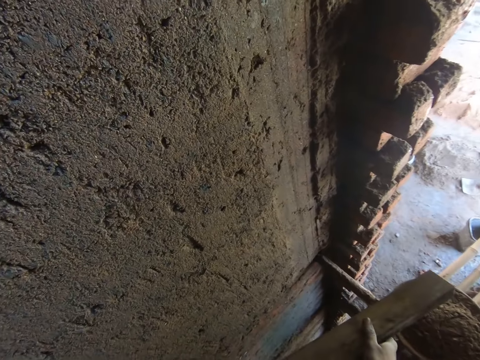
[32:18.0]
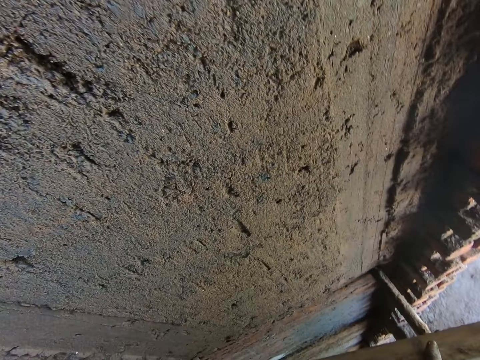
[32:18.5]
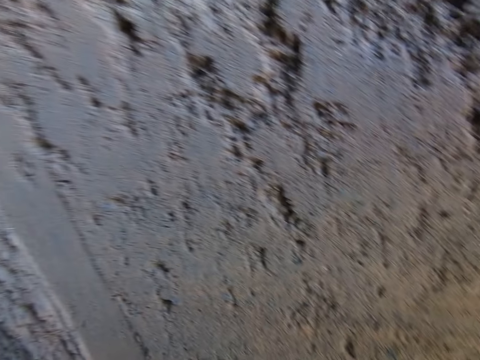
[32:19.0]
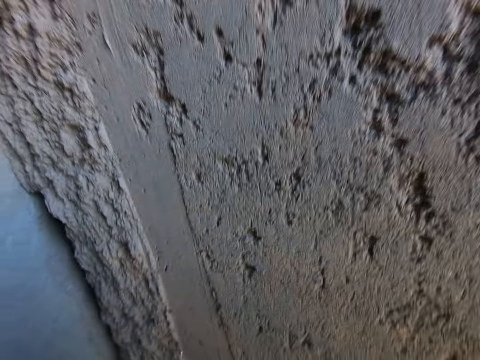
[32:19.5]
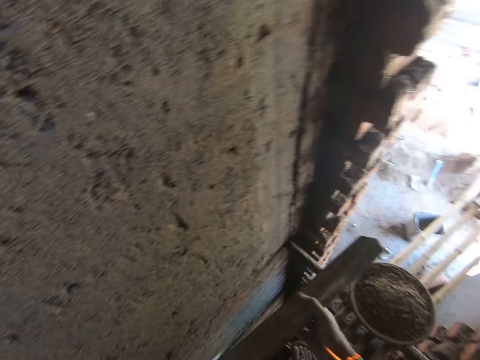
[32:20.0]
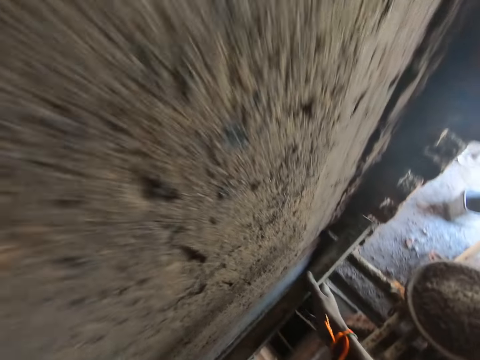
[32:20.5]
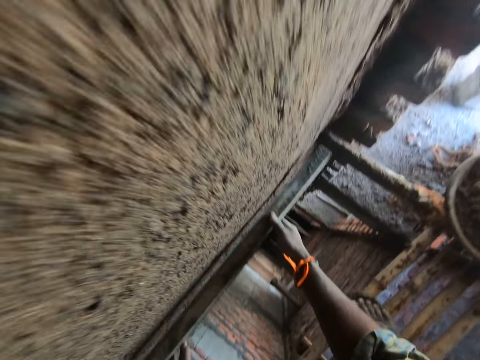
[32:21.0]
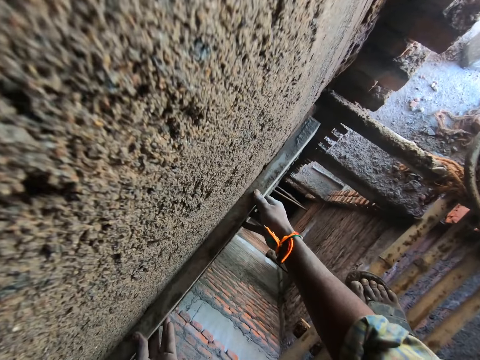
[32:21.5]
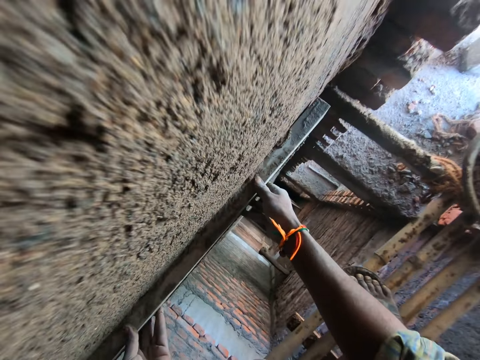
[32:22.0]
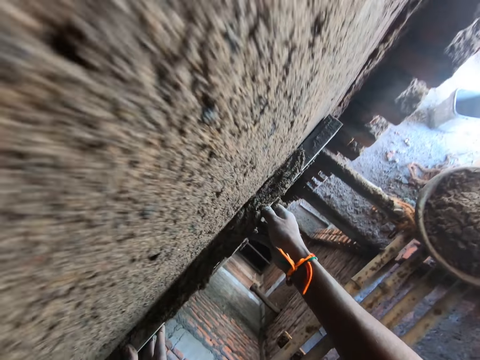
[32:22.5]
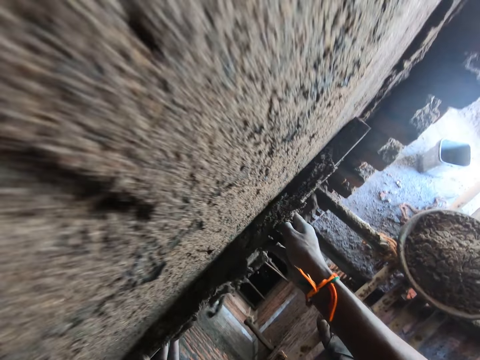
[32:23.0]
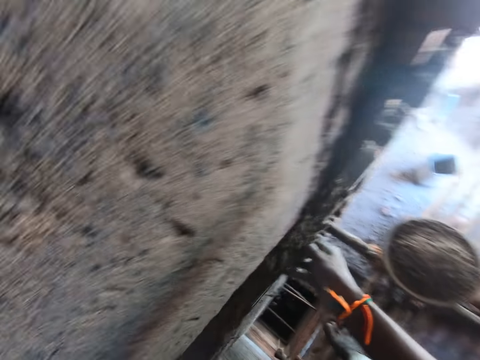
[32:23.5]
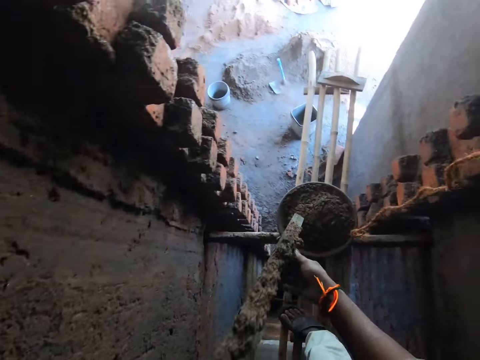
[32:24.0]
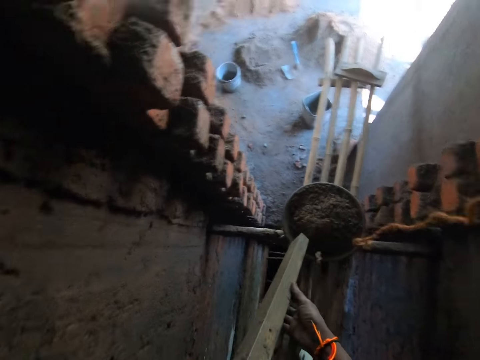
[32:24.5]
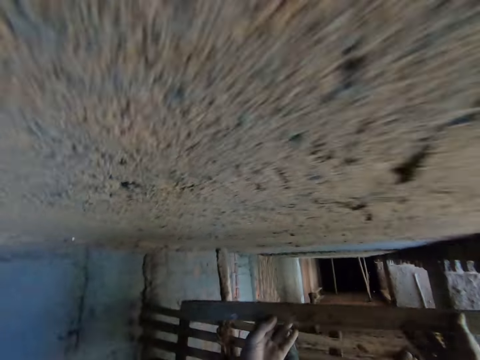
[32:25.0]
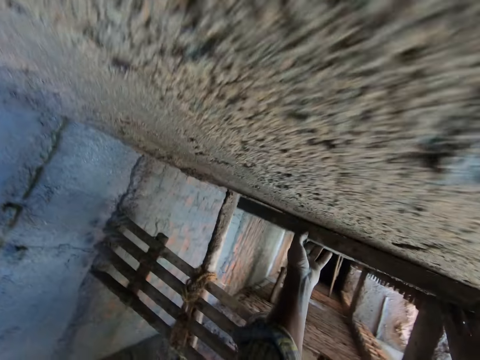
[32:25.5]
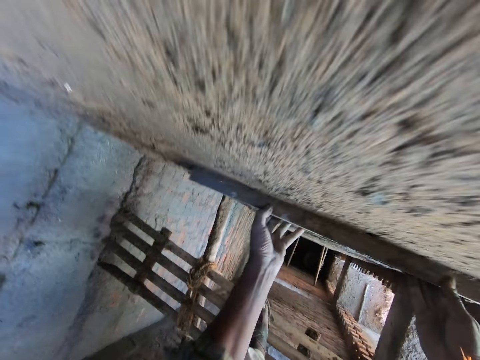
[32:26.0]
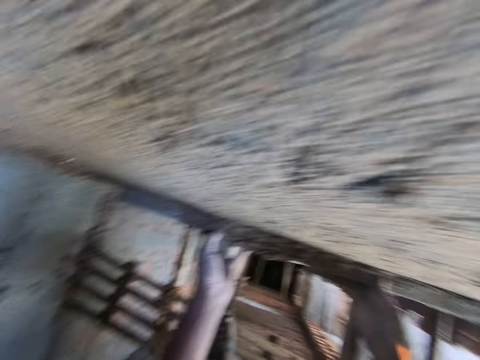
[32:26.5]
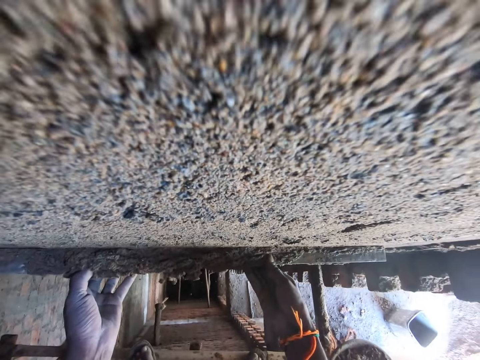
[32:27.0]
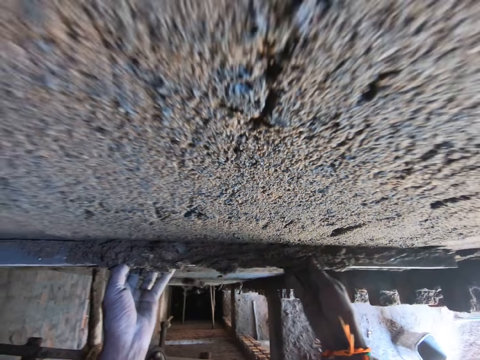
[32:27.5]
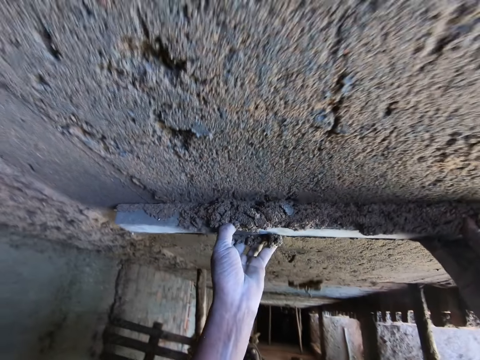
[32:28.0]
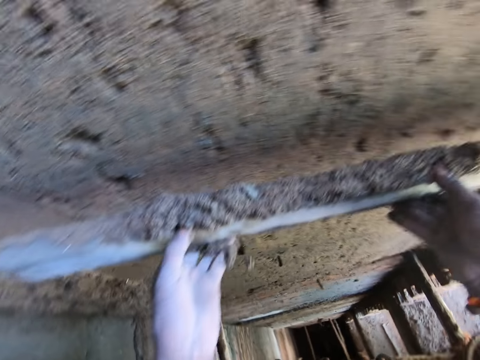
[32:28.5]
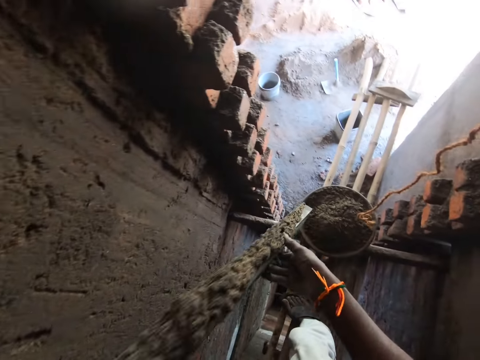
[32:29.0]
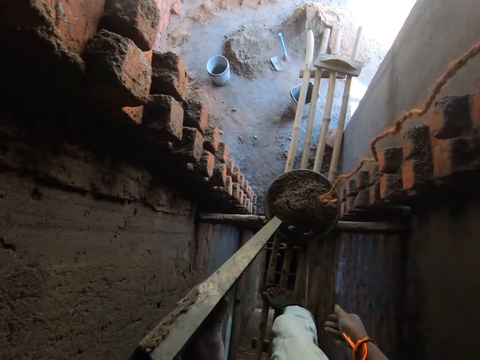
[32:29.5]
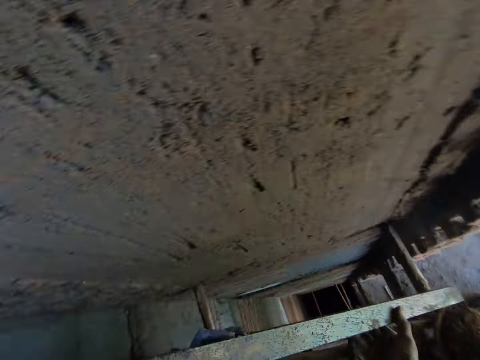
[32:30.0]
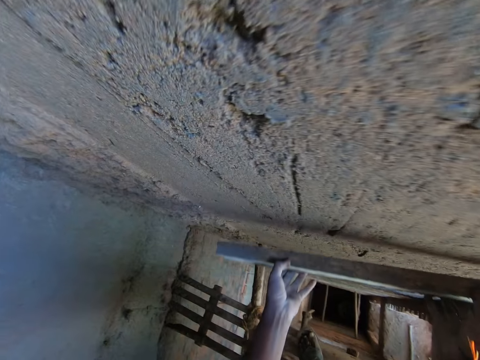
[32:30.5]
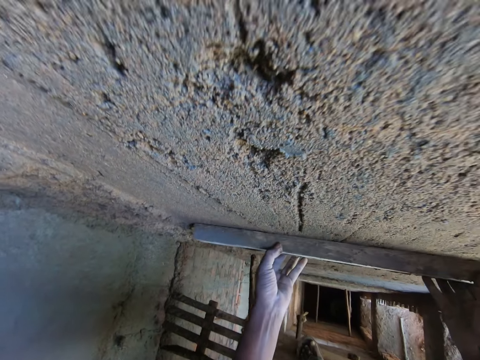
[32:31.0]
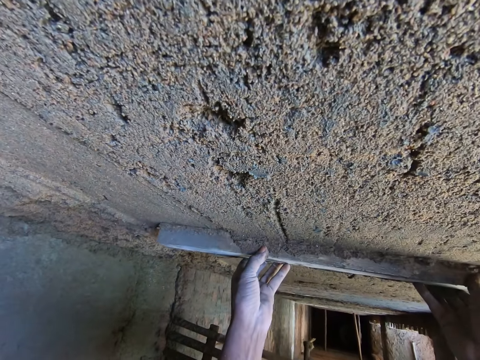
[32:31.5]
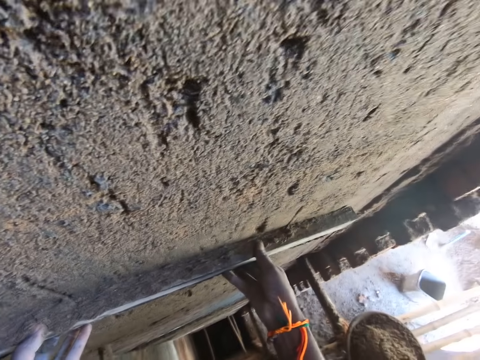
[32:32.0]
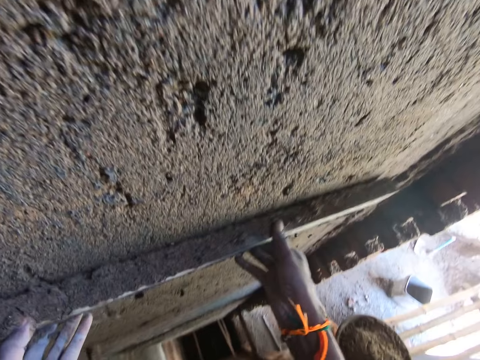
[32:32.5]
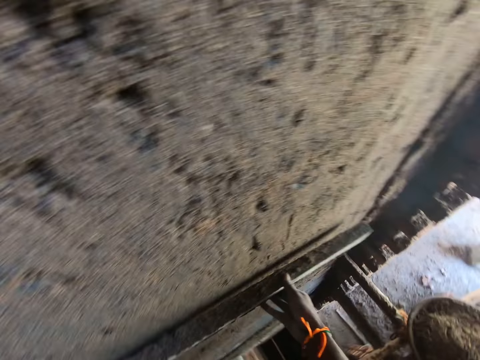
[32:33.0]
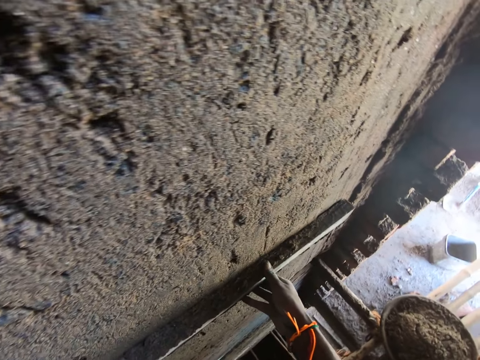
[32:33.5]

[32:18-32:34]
The camera wearer removes extra cement mix with the piece of wood. They pour the cement mix in the bucket. They remove extra cement mix with the piece of wood. They pour the cement mix in the bucket. They remove extra cement mix with the piece of wood.

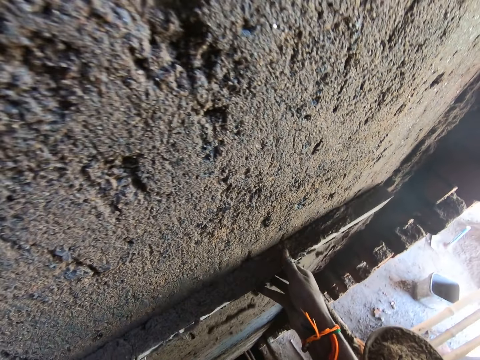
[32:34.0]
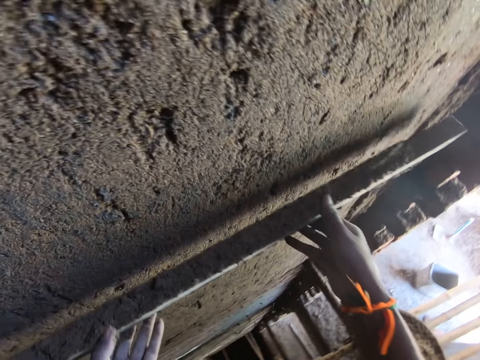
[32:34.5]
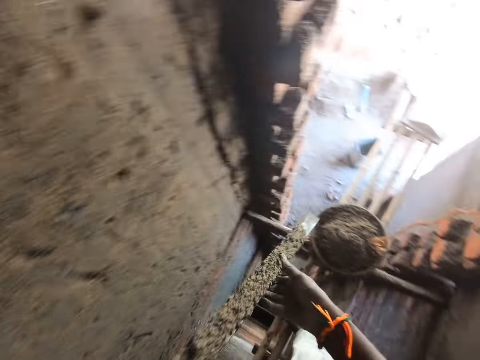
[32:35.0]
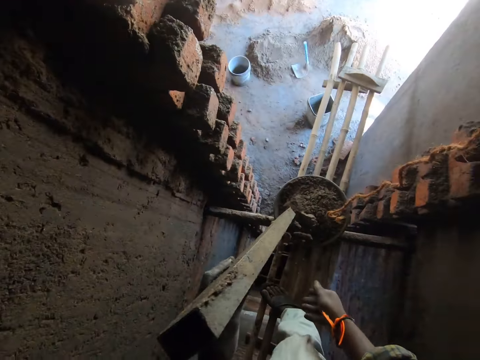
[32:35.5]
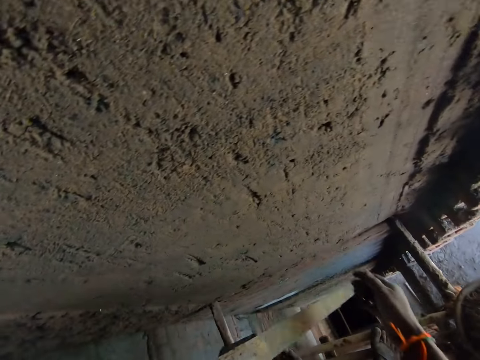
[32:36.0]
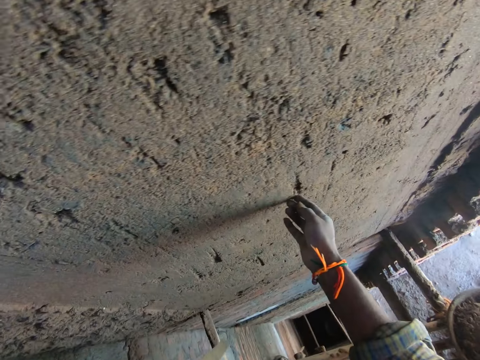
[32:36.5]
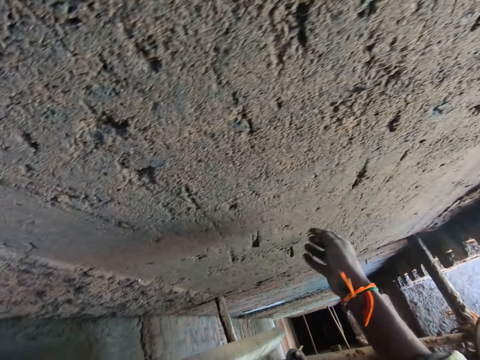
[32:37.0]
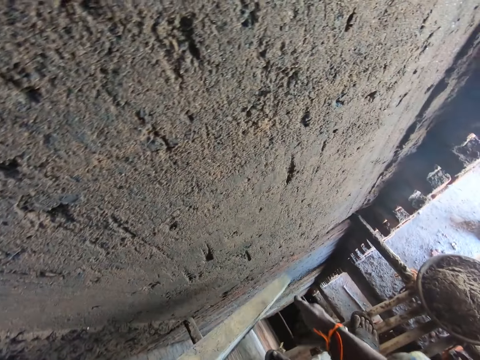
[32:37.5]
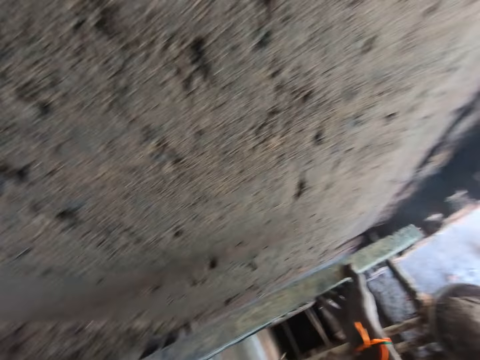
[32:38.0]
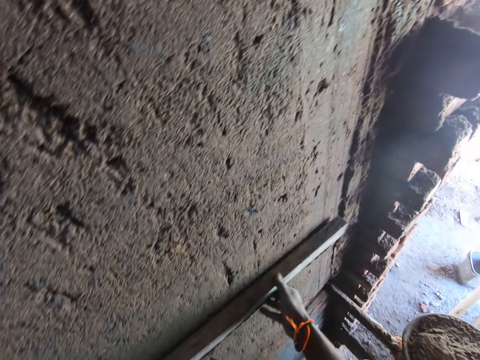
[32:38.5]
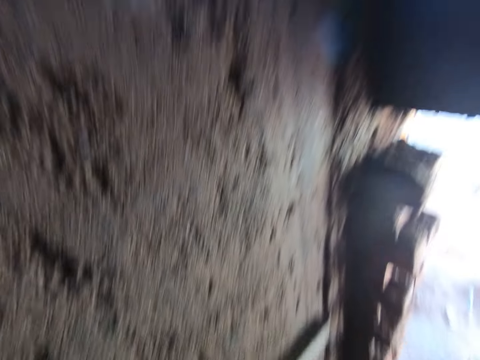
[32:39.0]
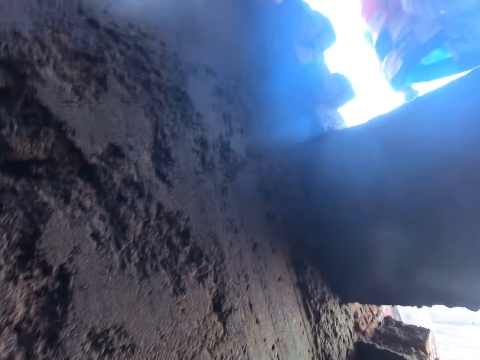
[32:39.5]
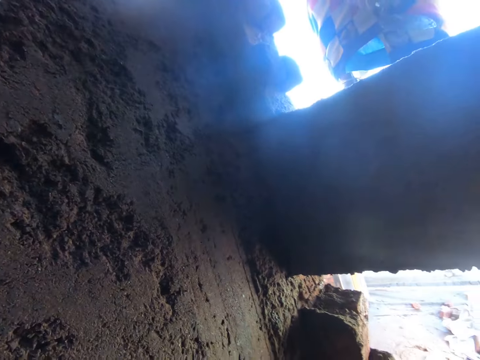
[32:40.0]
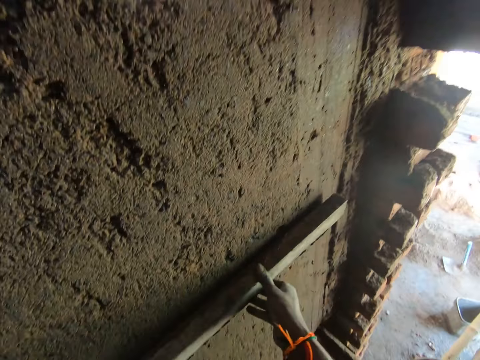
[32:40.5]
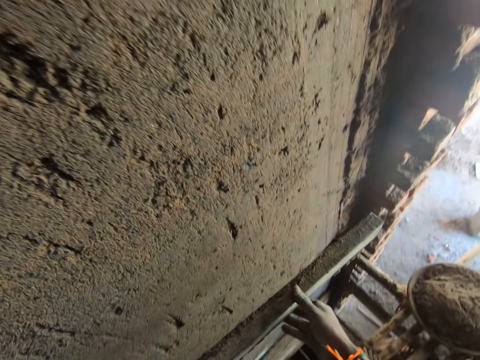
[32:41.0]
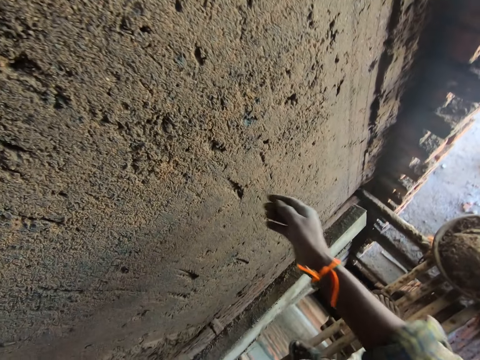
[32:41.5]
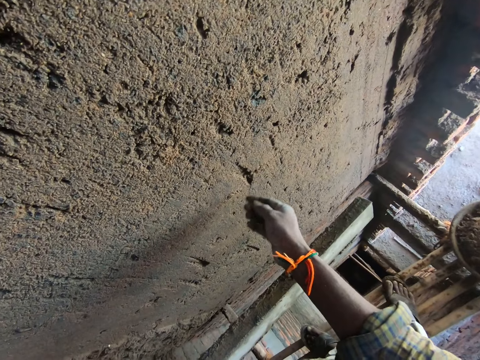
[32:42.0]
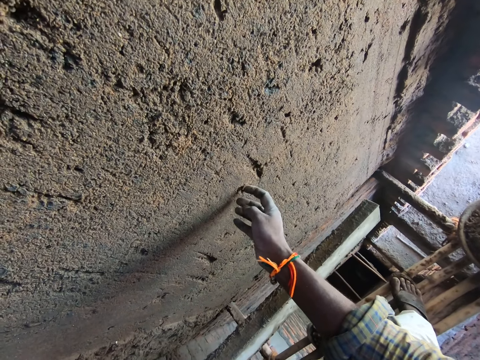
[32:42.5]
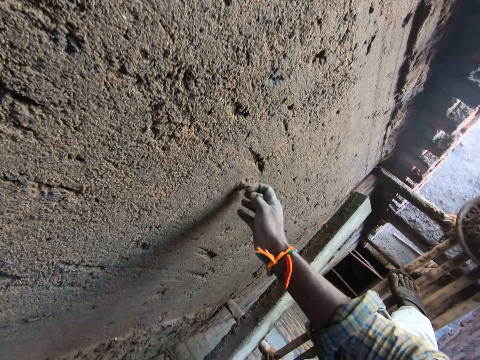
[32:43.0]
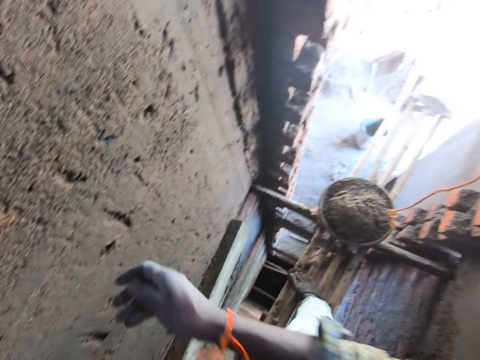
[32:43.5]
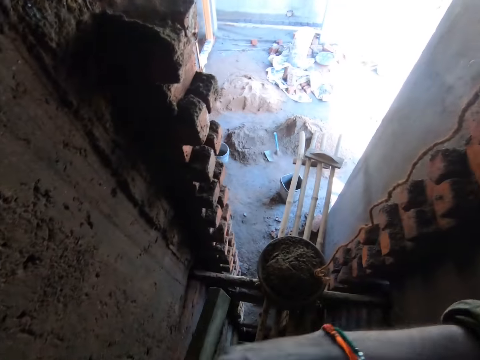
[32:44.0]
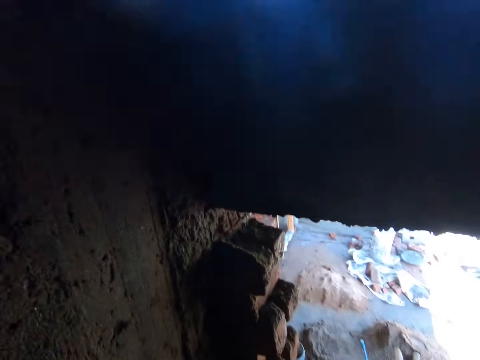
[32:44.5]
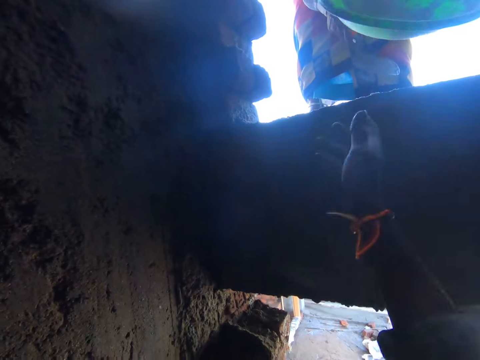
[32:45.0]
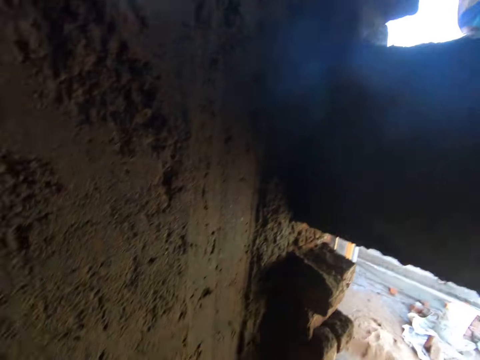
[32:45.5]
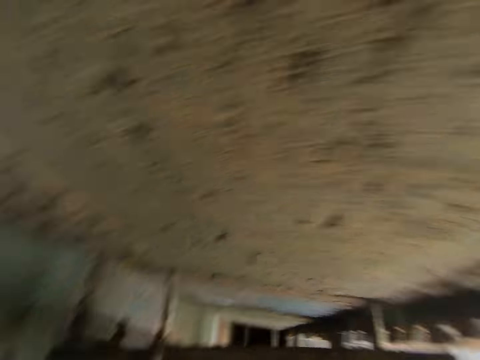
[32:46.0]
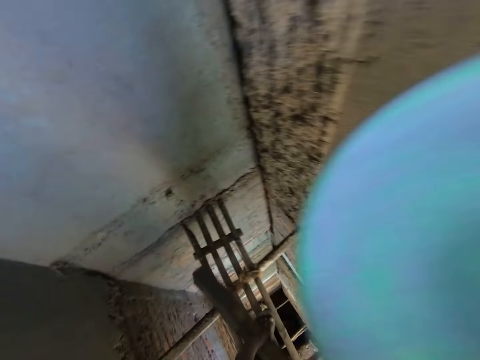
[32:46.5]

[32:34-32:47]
The camera wearer pours cement in the bucket. He removes a stone from the wall with his right hand. A woman converses with the camera wearer. The camera wearer holds the iron rod with both hands. He places the iron rod on the wall with both hands. He removes extra cement mix with the piece of wood. He removes the iron rod from the wall with both hands. He touches the wall with his right hand. He removes a stone from the wall with his right hand. He throws the stone in his right hand on the floor. He collects a head pan from the woman with his right hand.
